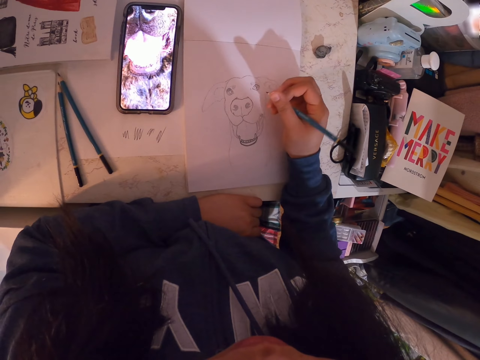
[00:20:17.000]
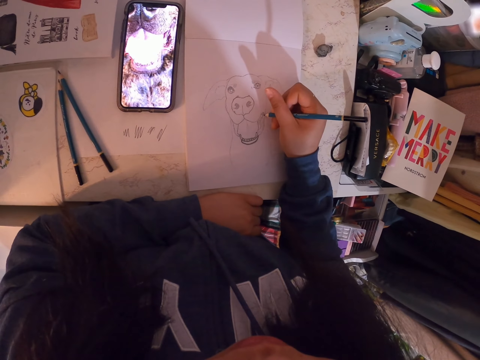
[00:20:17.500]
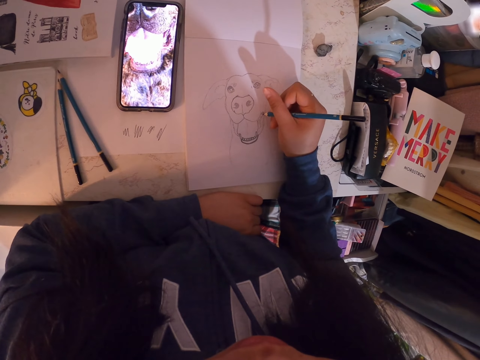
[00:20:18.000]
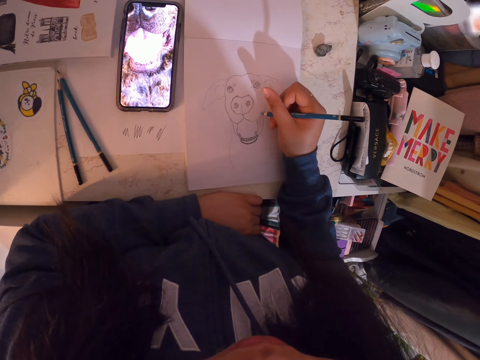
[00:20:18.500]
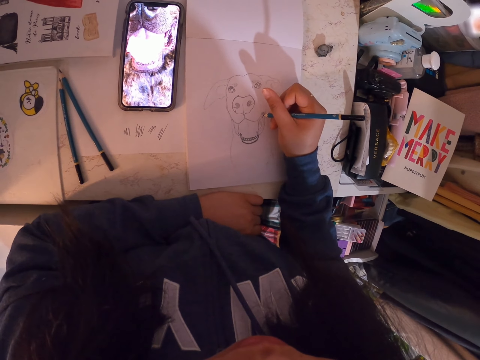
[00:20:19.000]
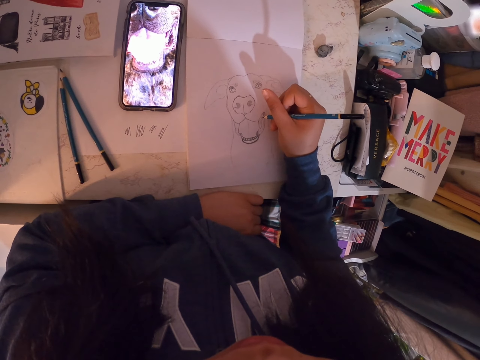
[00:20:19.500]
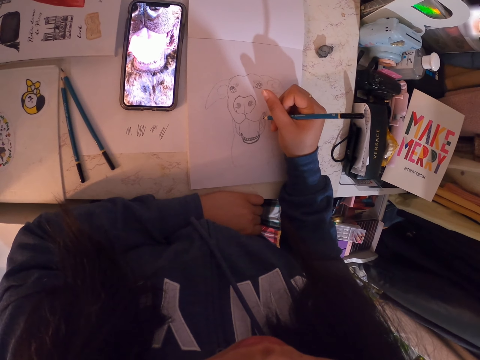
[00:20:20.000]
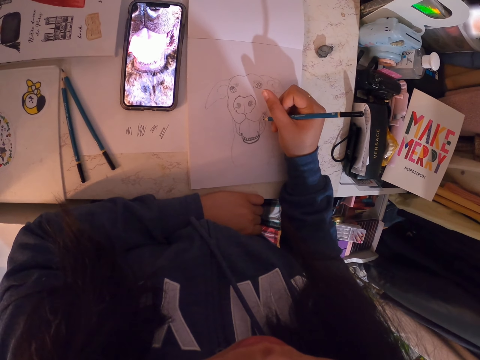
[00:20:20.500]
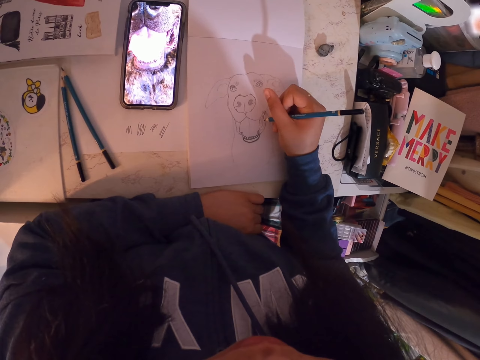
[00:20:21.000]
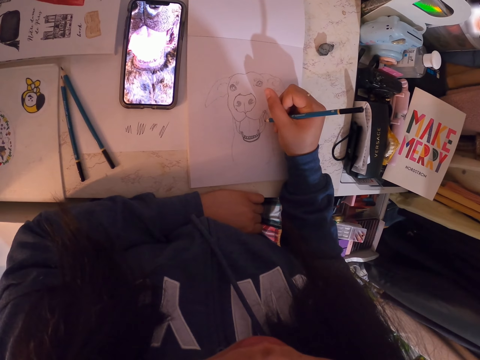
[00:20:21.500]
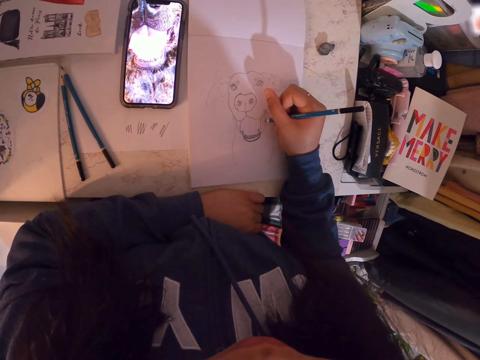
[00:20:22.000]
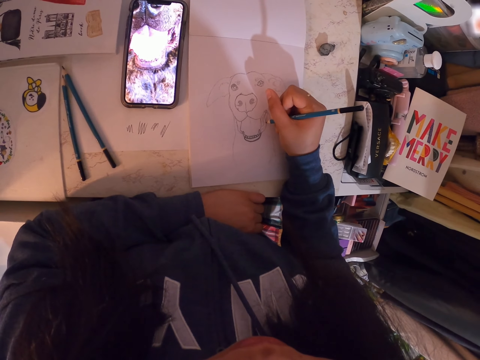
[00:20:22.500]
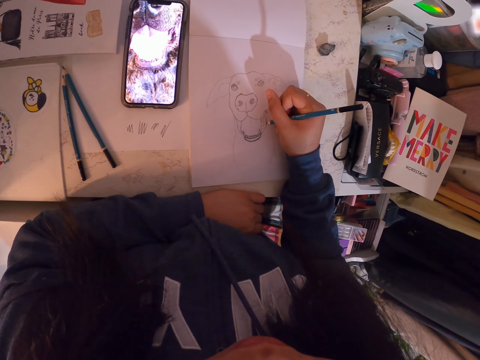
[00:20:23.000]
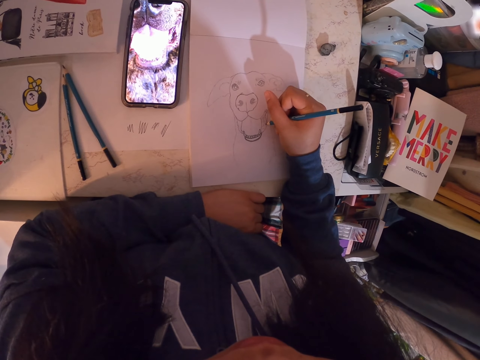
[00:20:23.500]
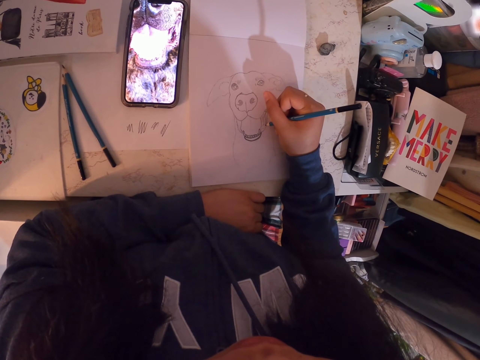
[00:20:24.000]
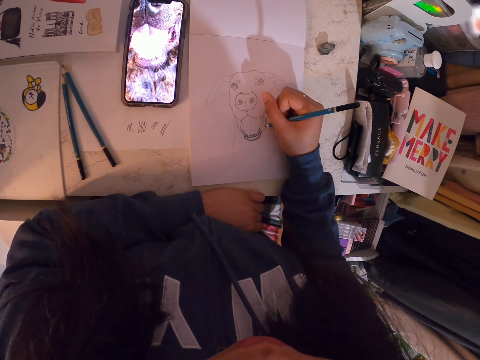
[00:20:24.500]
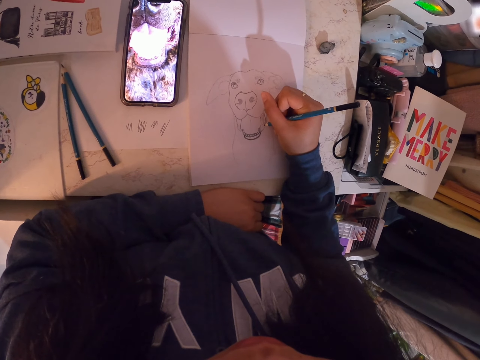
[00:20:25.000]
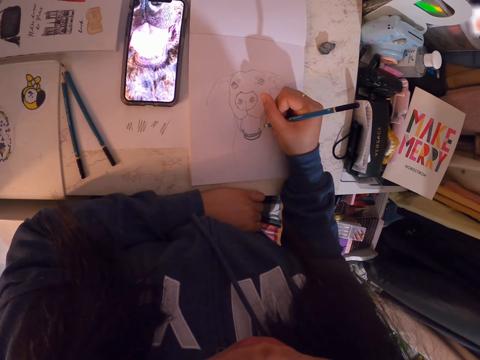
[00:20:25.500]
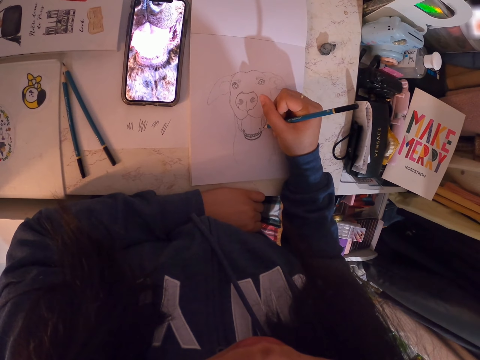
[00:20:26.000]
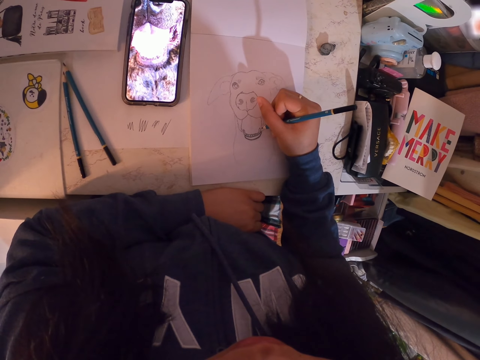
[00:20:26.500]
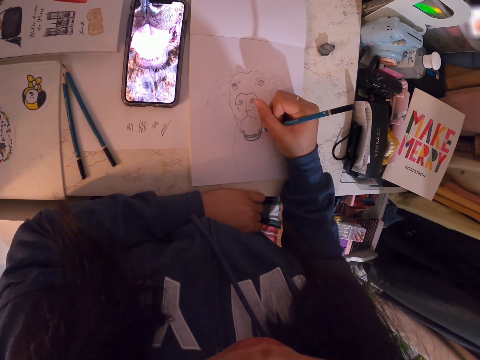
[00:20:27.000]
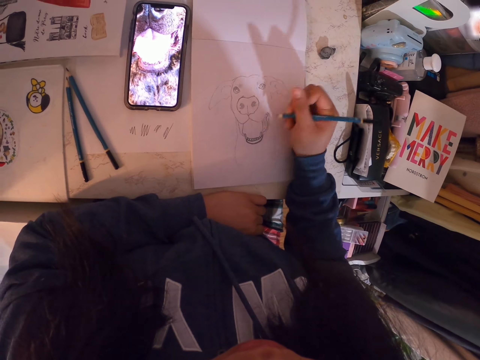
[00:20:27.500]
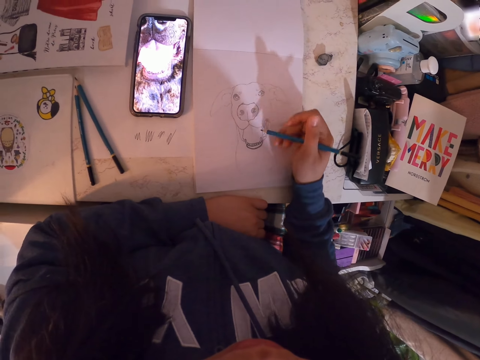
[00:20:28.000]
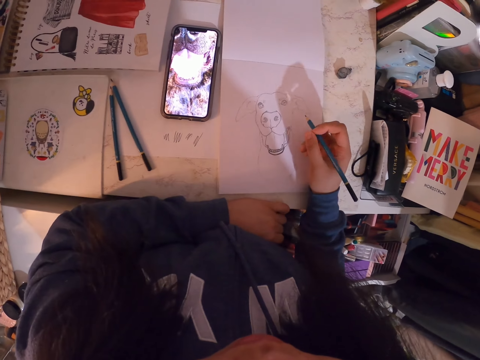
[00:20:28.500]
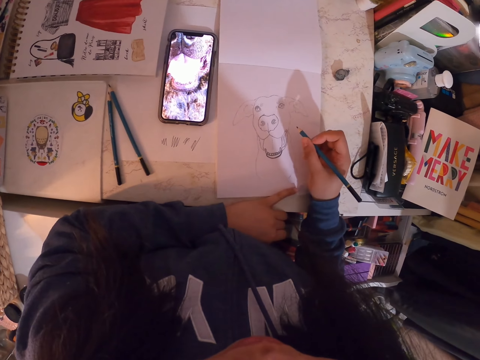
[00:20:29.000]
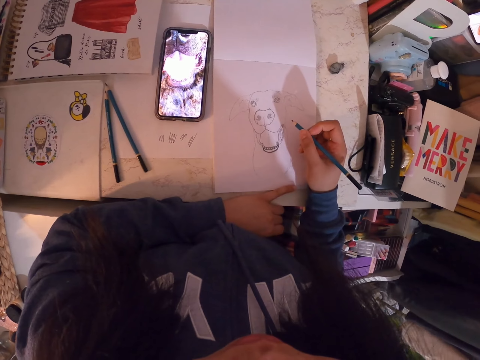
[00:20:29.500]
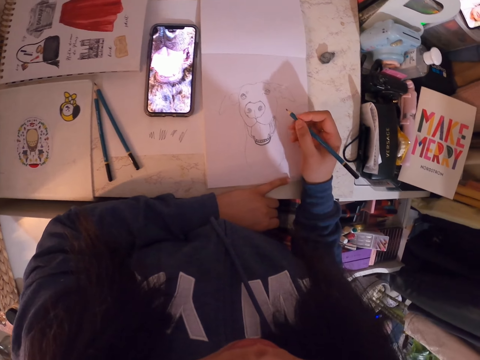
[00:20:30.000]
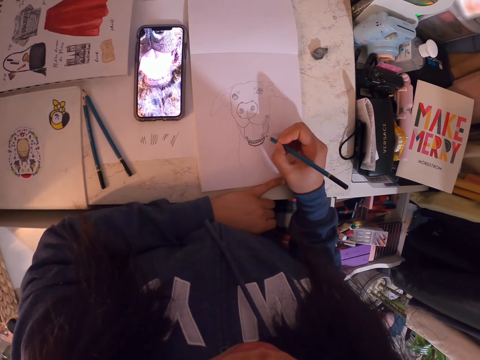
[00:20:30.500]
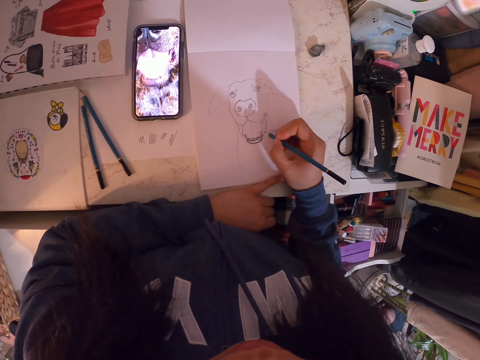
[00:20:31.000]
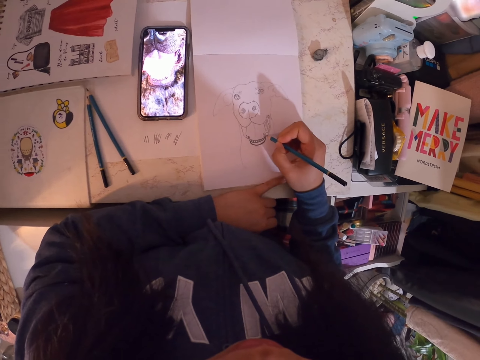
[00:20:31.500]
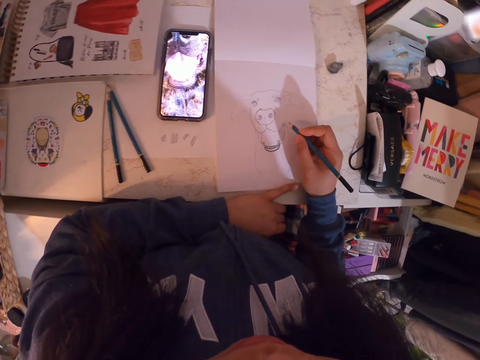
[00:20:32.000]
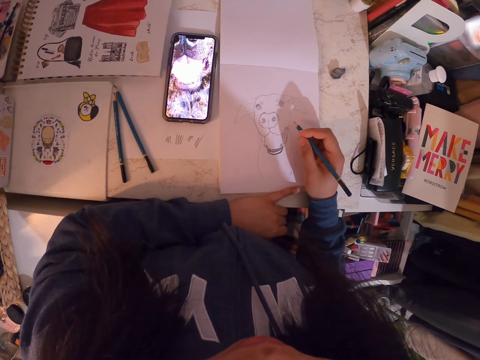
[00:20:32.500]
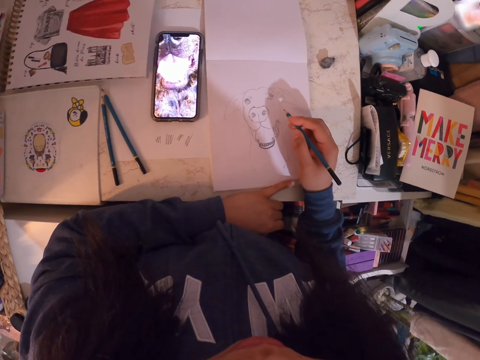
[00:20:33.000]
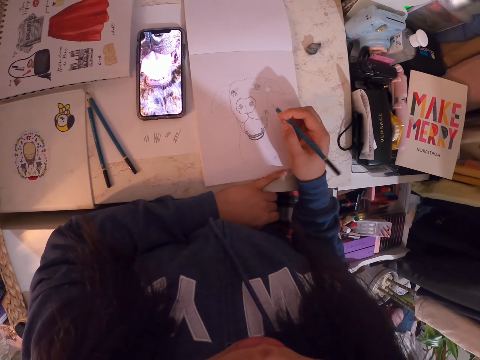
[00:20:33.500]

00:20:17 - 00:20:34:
The camera wearer moves her hand. She holds the pencil. She draws in the art book with the art pencil. She moves her hand.

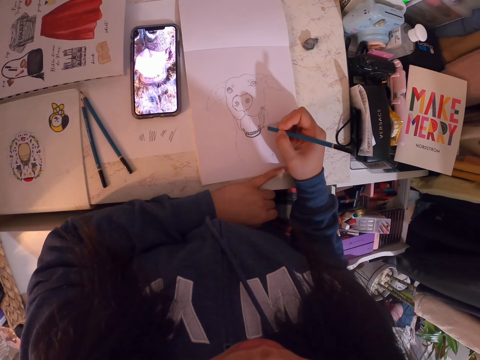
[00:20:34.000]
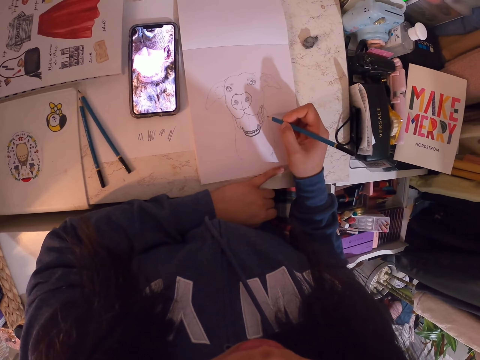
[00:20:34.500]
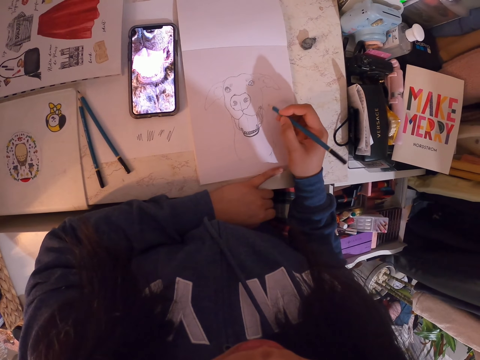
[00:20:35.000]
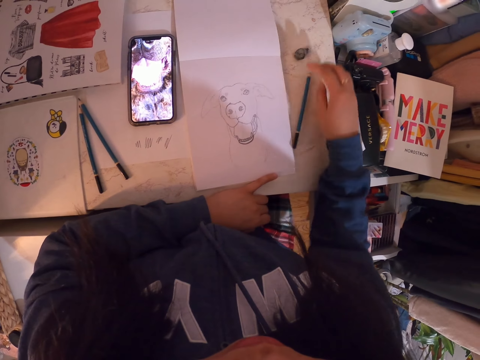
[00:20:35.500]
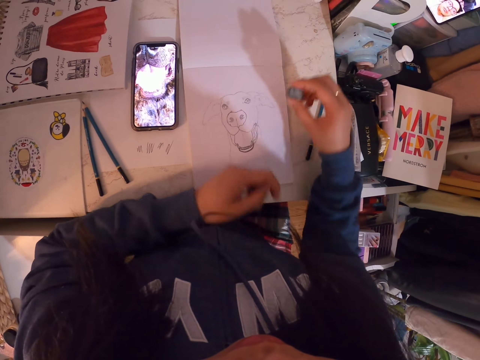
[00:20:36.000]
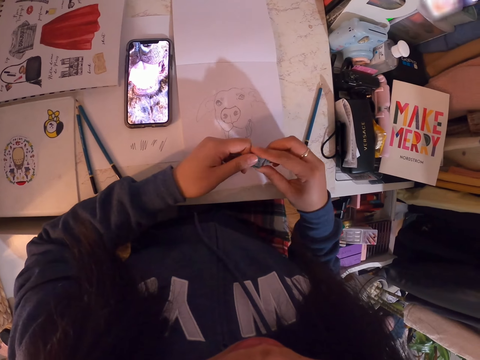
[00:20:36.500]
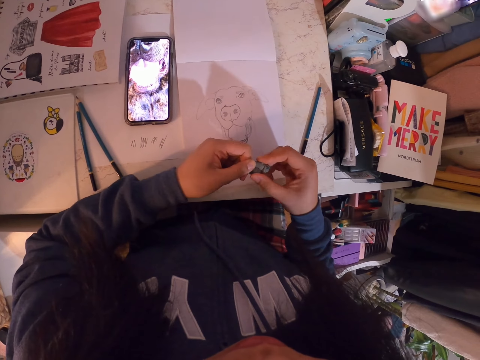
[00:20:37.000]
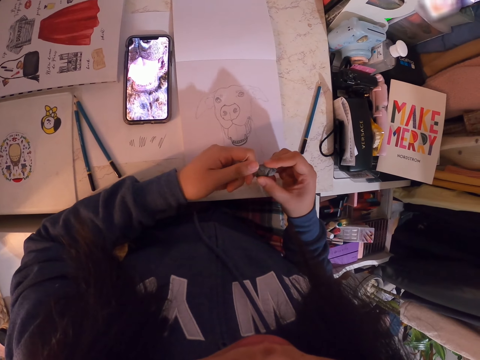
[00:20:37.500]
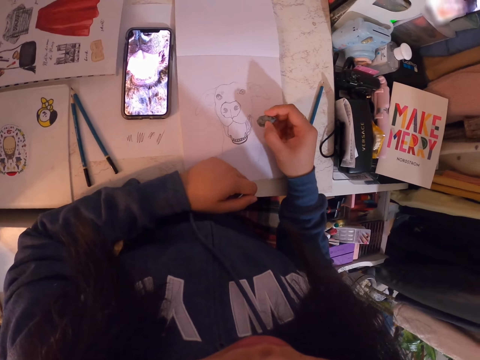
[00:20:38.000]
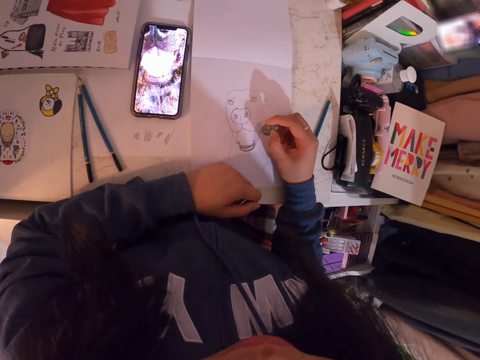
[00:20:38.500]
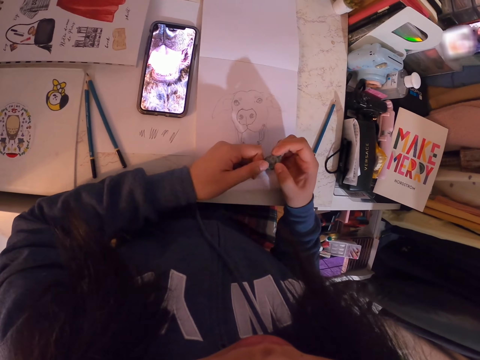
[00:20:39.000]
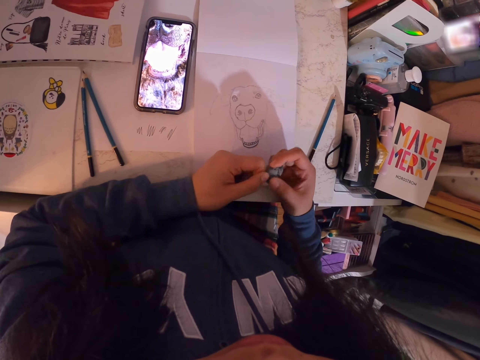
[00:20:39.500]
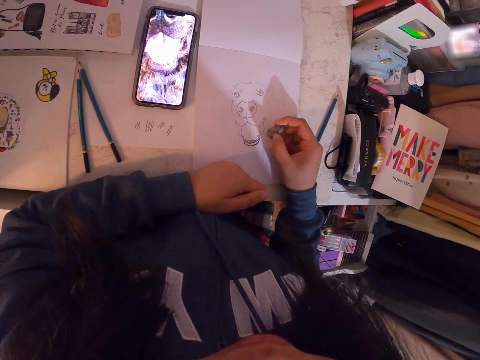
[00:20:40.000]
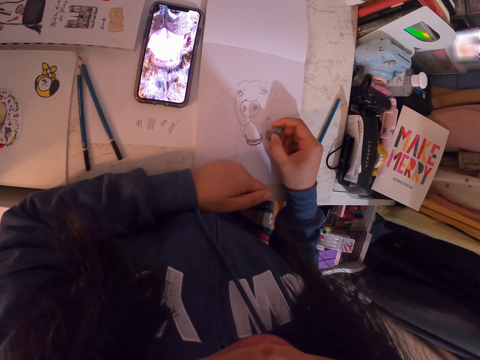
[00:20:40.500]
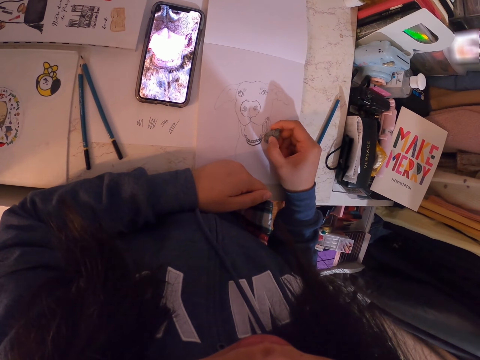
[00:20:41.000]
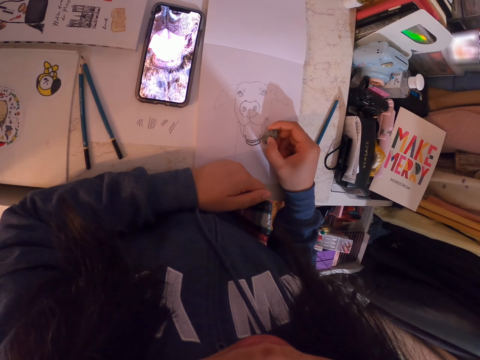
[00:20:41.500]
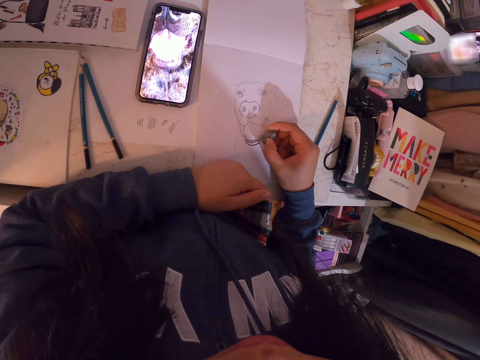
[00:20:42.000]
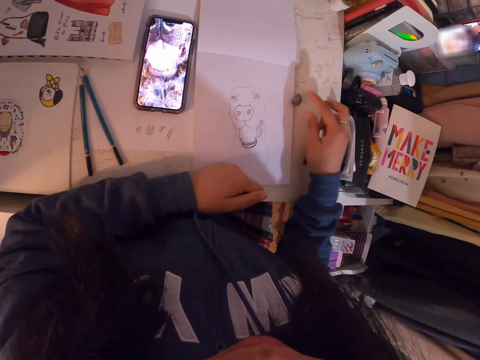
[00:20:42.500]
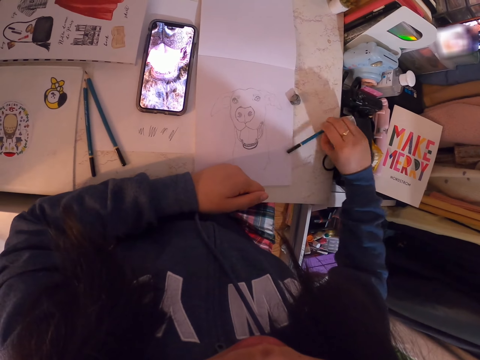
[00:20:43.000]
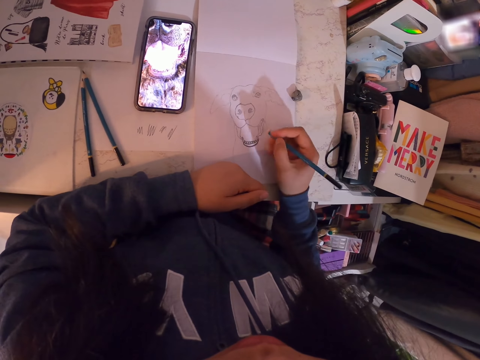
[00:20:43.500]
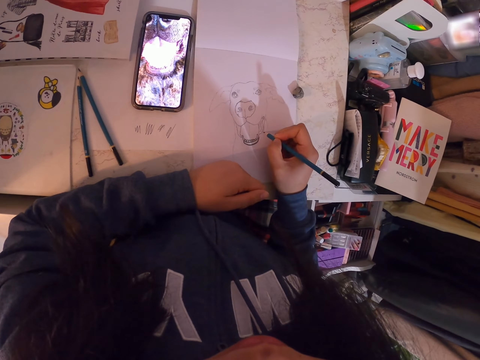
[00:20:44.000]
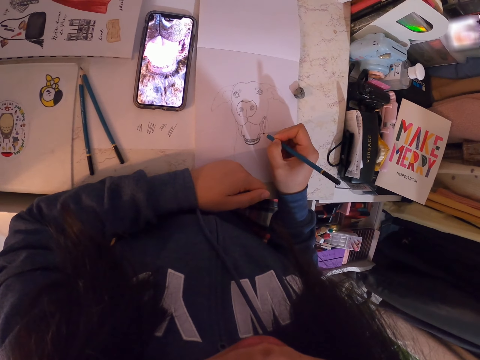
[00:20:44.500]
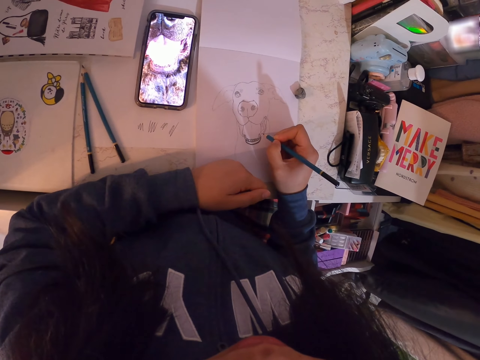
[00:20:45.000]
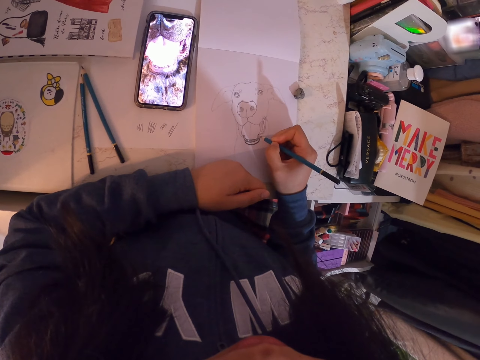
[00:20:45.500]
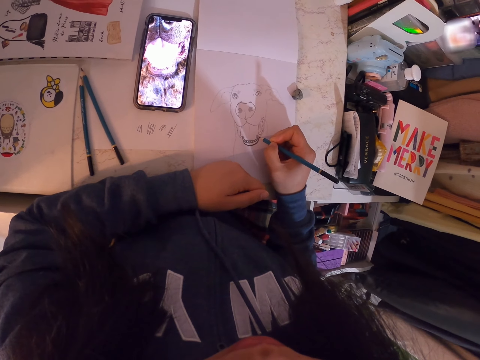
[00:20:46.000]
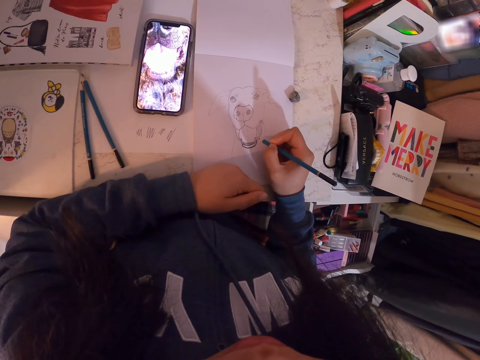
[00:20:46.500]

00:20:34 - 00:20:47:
The camera wearer drops the art pencil on the table. They pick the rubber from the table. They hold the rubber with the hands. They adjust the rubber. They rub the book. They hold the rubber with the hands. They rub the drawing with the rubber. They drop the rubber on the table. They pick the art pencil from the table. They draw in the art book with the art pencil.
